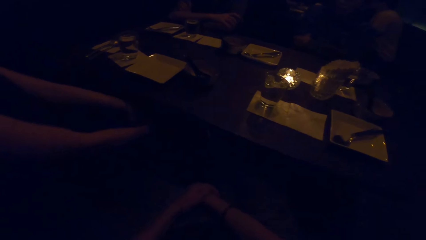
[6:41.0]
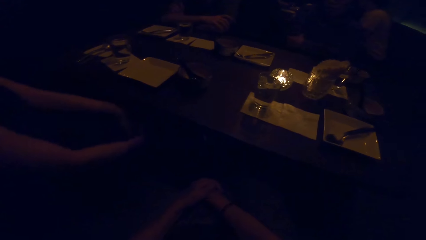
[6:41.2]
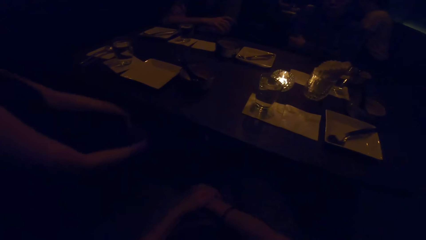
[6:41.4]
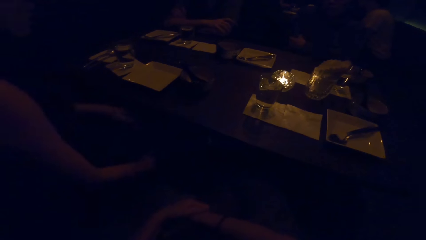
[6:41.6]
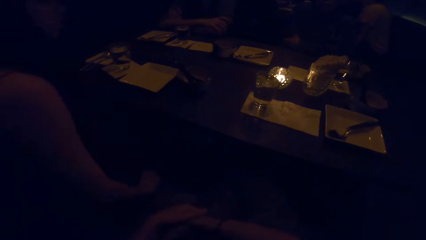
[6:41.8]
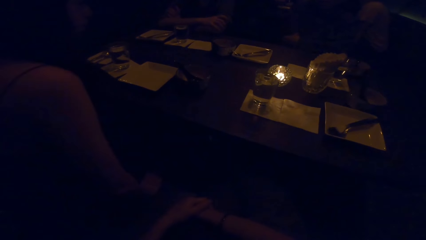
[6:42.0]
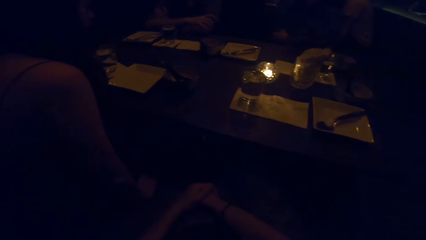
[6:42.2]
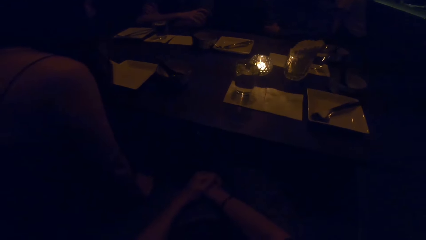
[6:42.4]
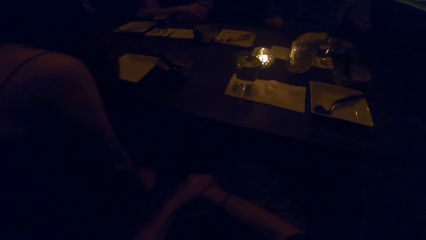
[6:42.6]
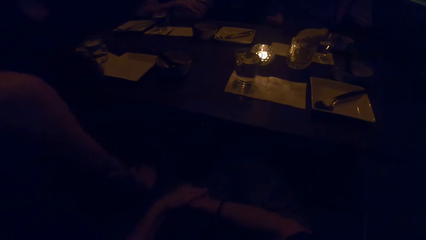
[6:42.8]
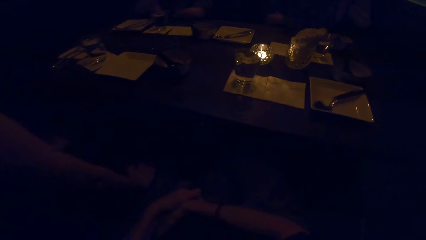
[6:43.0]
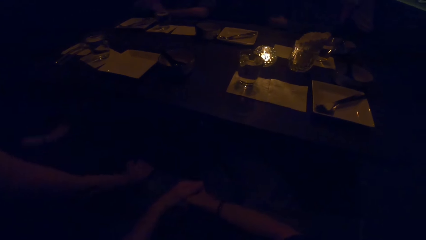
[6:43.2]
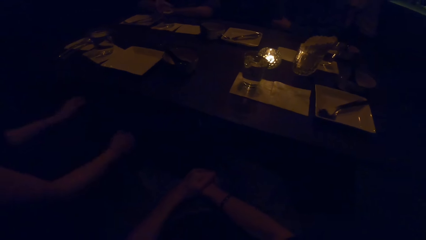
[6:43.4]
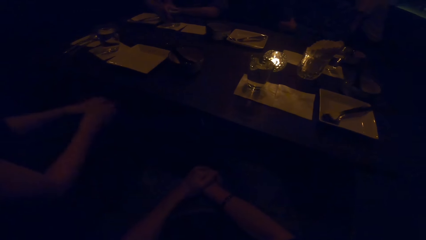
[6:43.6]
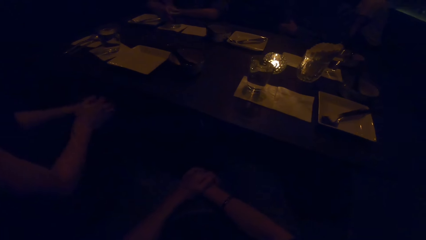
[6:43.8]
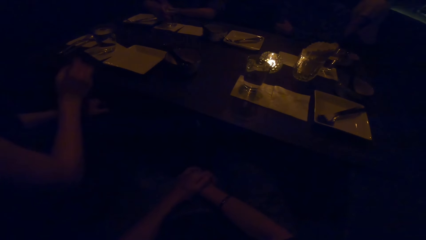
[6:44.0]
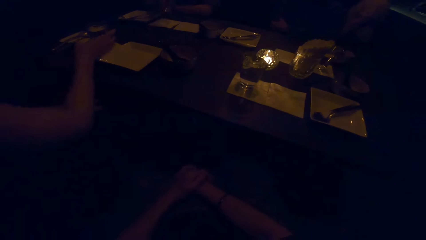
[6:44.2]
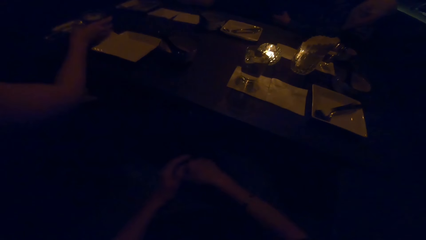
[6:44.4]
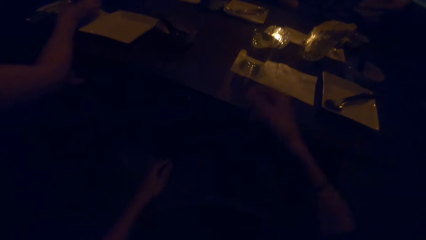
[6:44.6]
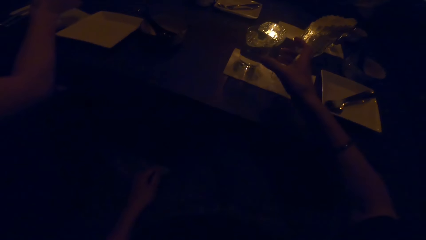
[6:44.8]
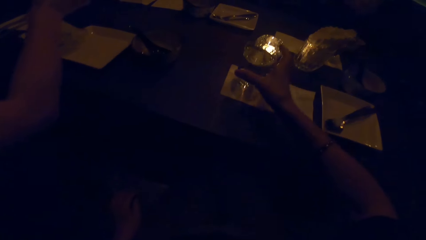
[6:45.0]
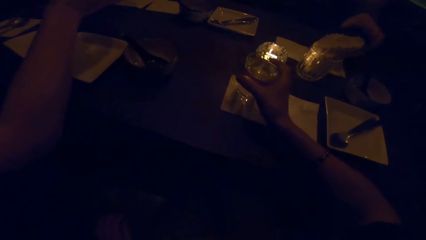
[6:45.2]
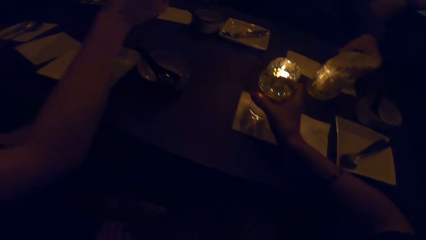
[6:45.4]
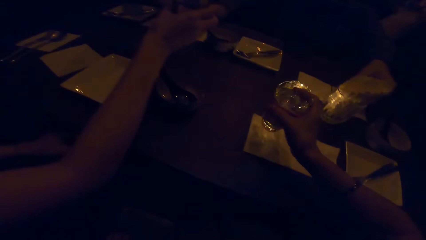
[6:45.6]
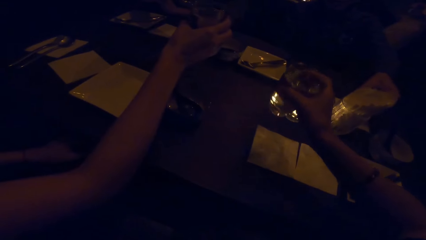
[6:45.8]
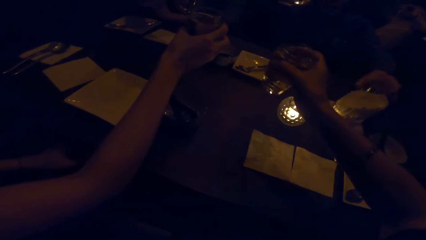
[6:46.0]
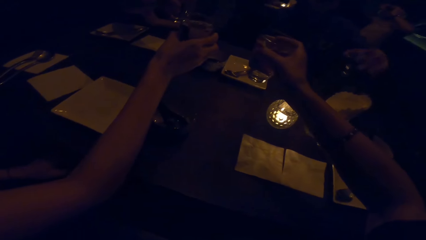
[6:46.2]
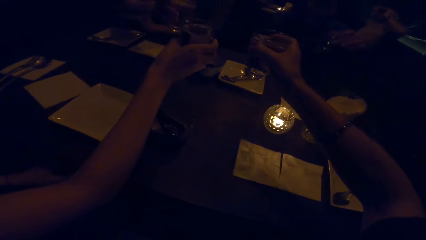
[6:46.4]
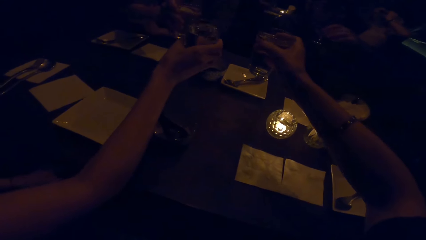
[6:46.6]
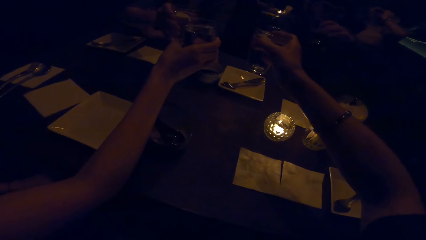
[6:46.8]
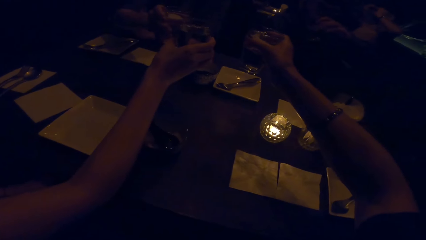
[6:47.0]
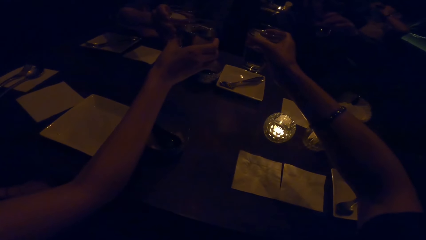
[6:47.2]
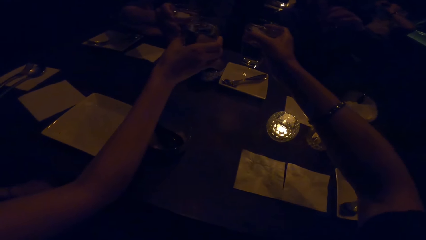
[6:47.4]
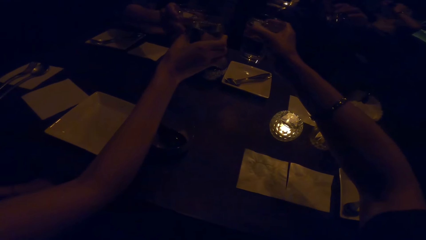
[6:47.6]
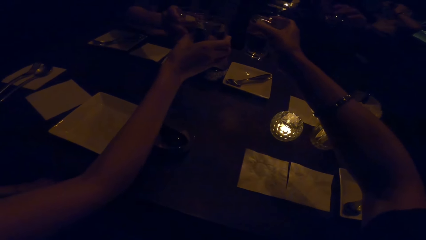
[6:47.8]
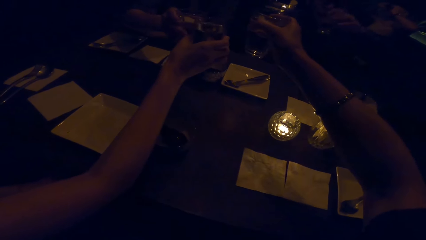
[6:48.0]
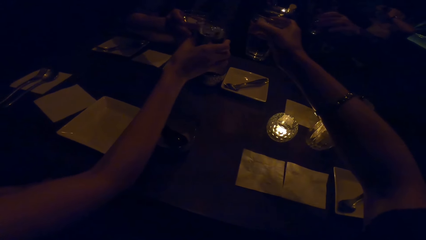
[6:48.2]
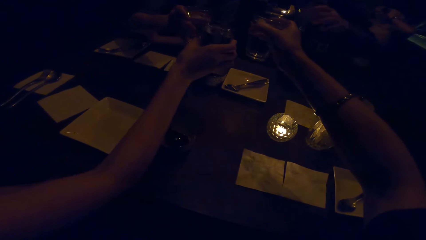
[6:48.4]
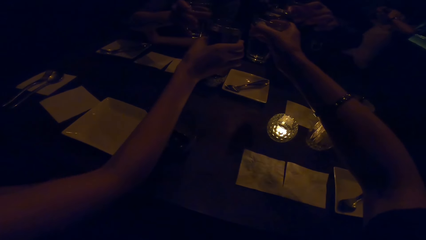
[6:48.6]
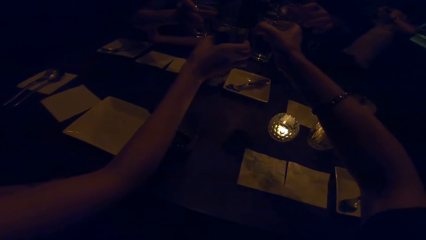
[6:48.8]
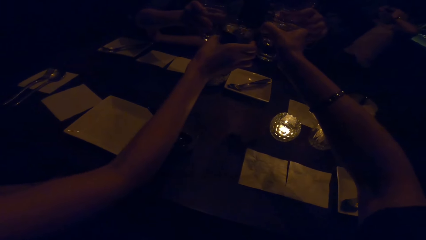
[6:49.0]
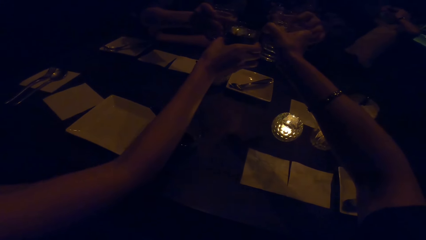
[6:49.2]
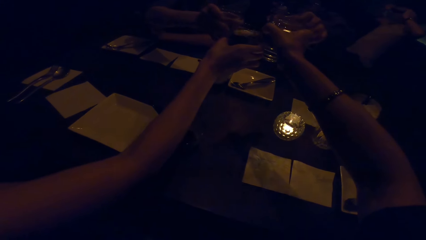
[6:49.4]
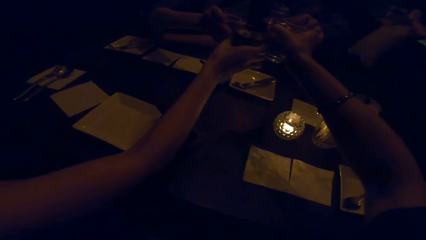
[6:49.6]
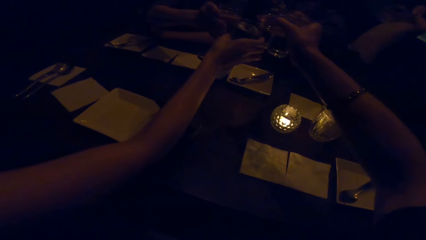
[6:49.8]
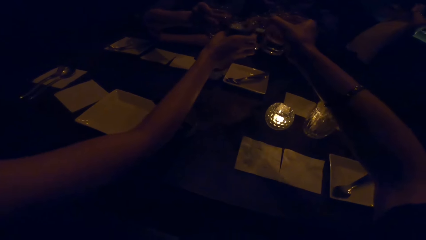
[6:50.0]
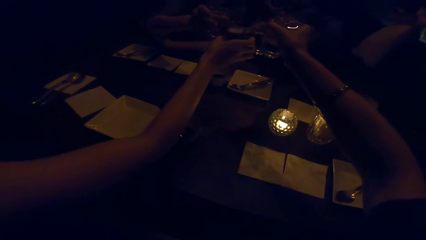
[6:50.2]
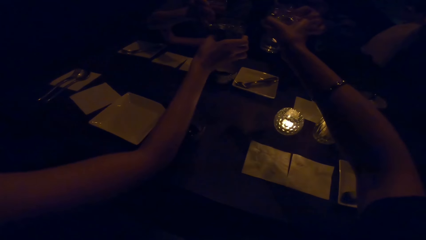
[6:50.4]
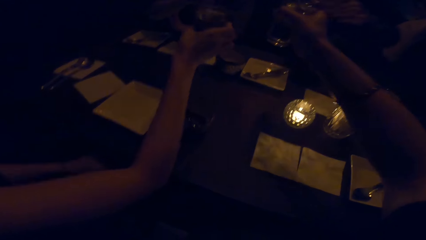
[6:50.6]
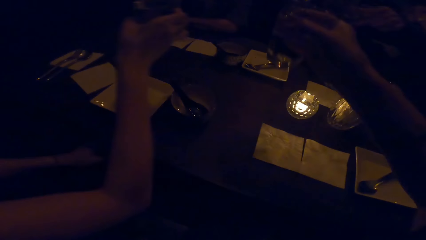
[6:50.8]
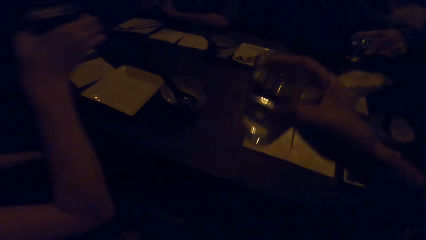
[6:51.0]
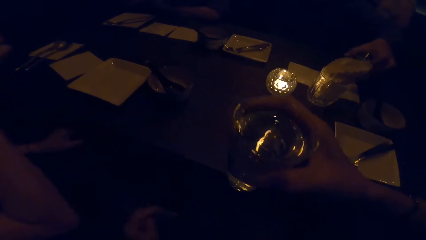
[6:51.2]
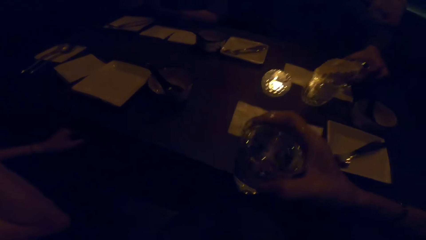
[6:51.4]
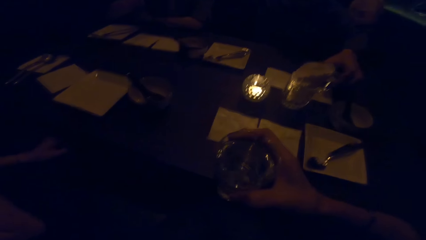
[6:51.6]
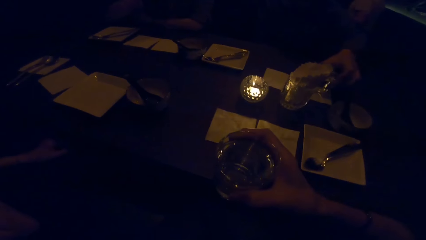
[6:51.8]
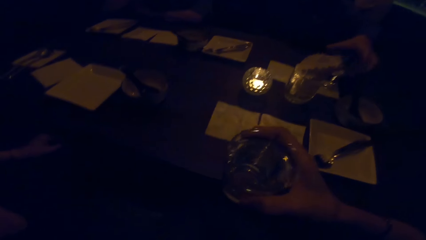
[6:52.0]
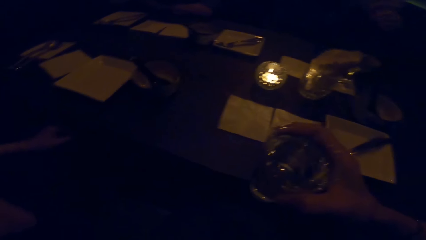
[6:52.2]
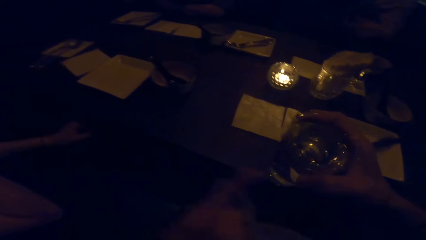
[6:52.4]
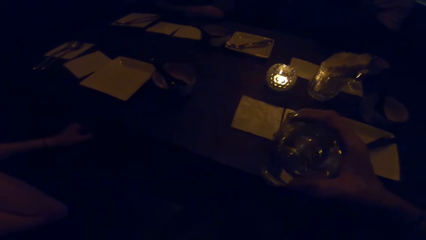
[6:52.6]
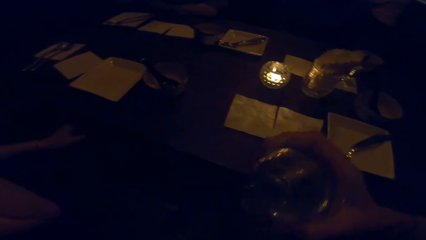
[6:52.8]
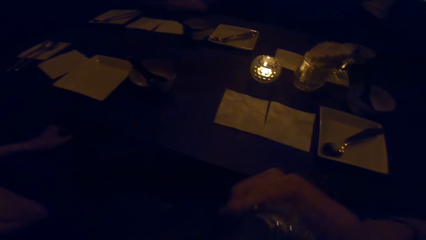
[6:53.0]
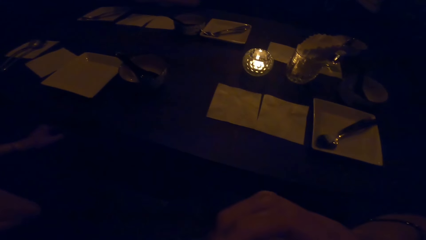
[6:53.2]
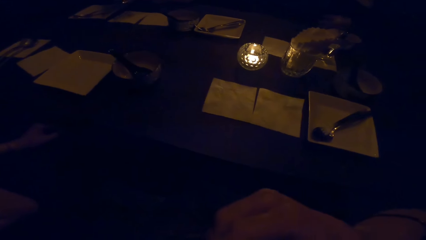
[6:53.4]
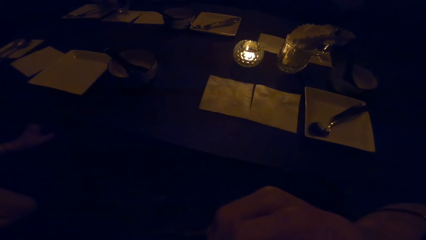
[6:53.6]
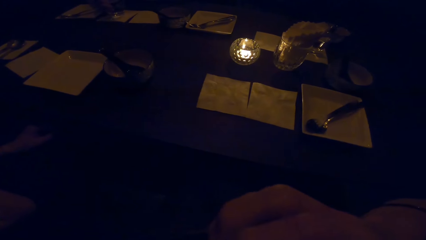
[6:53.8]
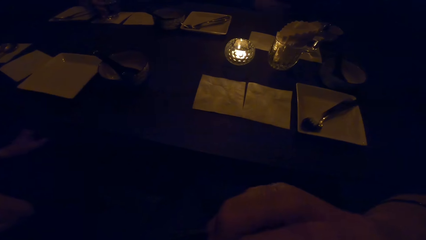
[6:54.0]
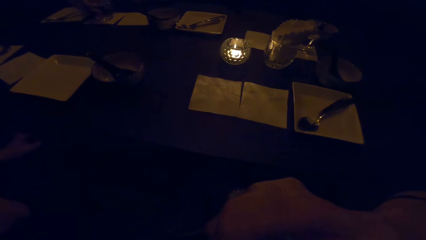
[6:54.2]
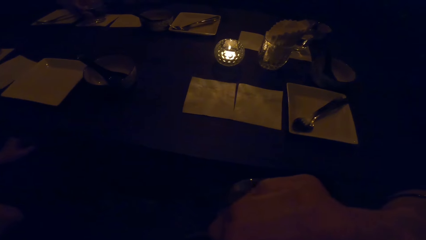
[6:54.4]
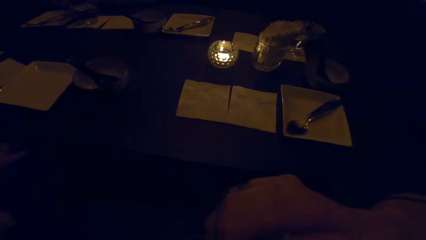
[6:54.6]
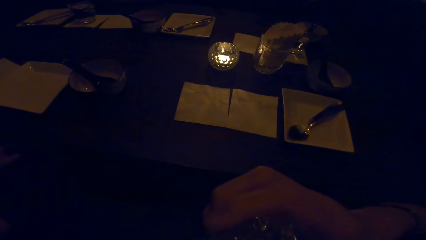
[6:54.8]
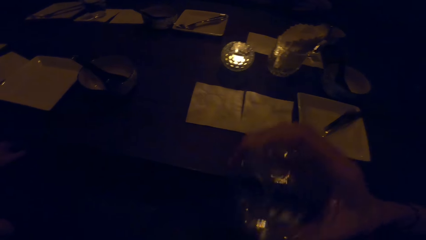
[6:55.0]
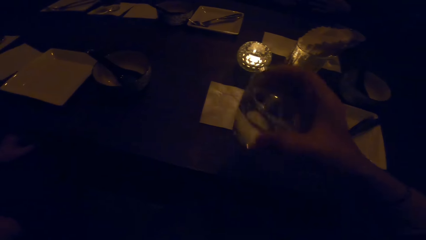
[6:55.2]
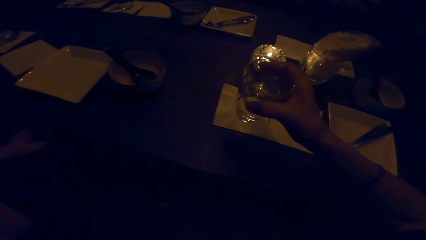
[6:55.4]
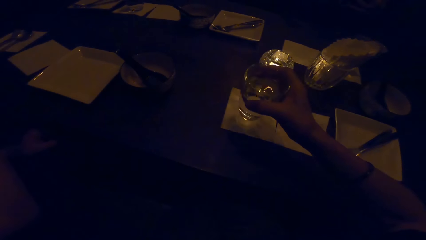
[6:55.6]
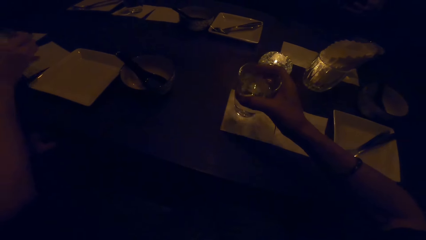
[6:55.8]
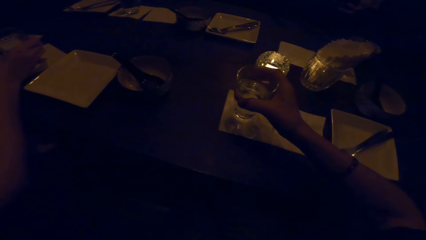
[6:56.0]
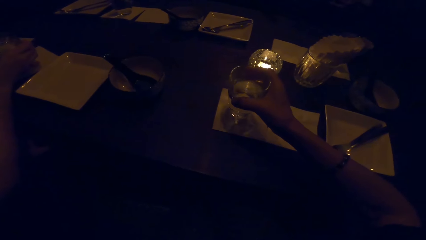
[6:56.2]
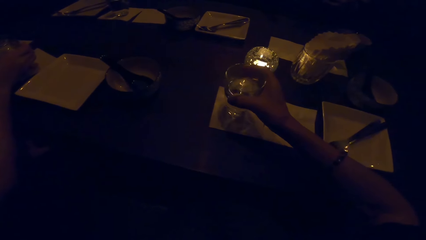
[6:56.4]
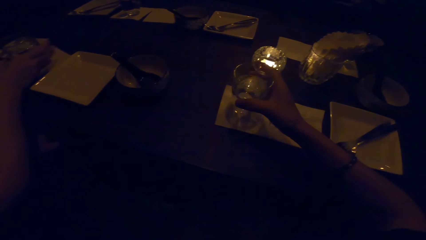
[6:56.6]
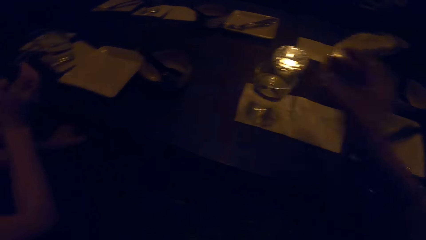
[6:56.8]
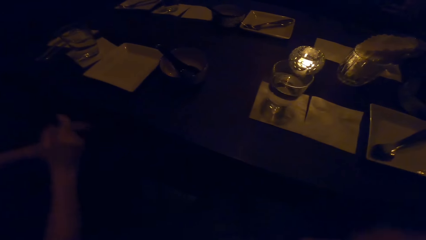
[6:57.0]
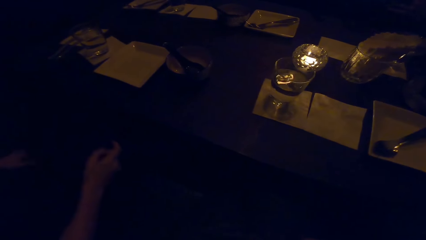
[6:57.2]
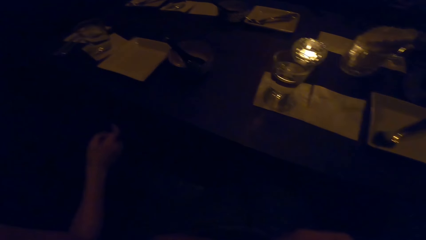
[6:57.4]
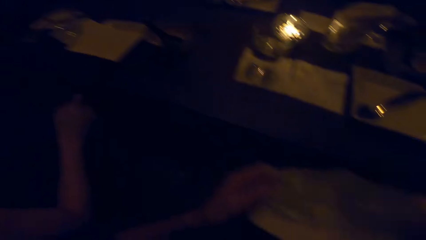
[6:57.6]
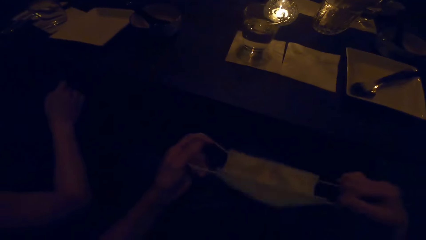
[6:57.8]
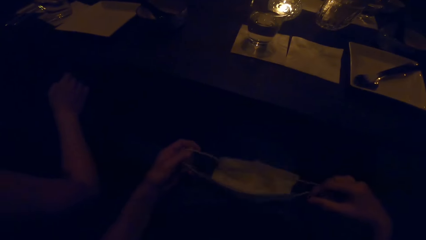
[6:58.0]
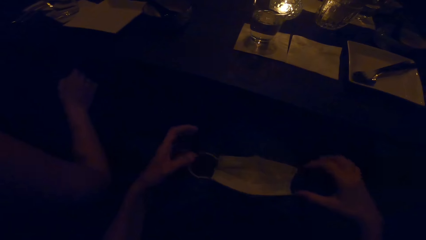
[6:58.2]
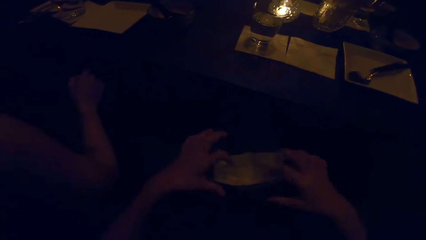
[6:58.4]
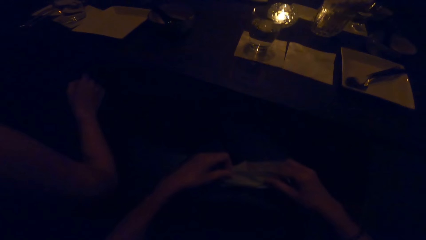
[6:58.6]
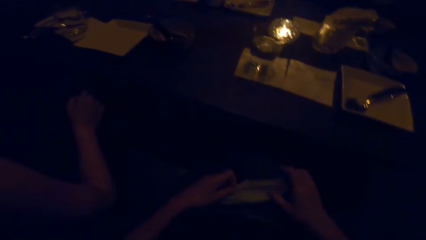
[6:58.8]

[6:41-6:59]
The camera wearer folds their hands together. They pick up a glass of water. A woman picks up a glass of water. A man picks up a glass of water. Another man picks up a glass of water. The first man cheers. The woman cheers. The other man cheers. The camera wearer cheers with the glass. The other man places the glass down. The camera wearer drinks from the glass. They place the glass on the table. The woman places the glass on the table.
